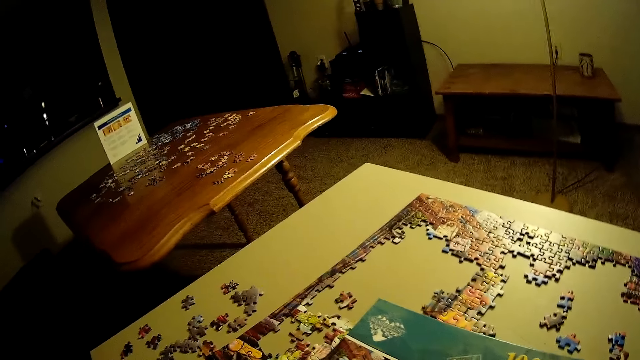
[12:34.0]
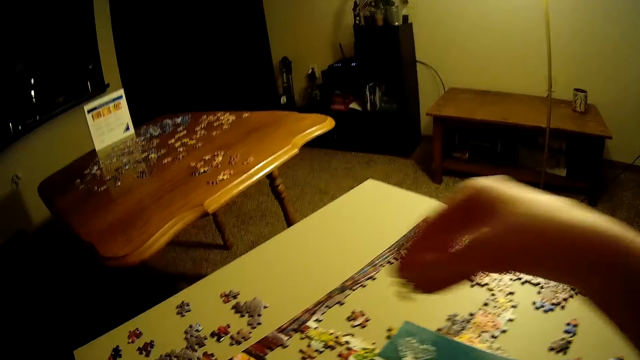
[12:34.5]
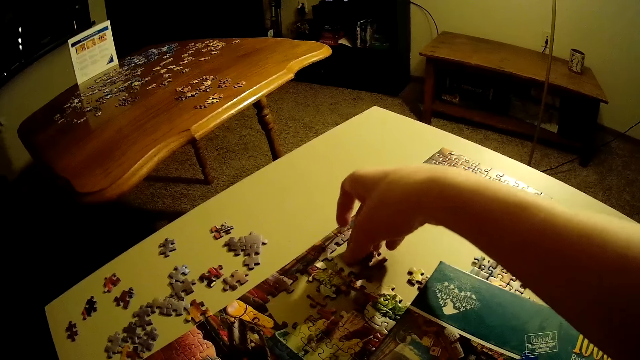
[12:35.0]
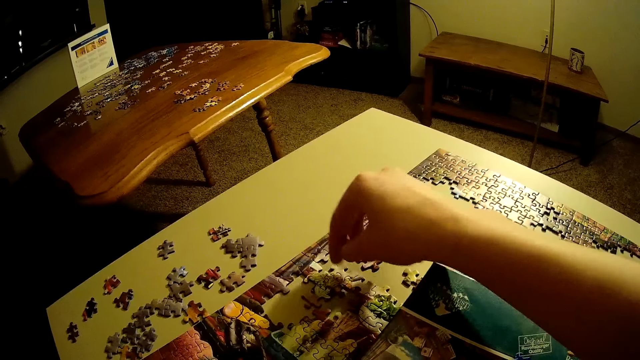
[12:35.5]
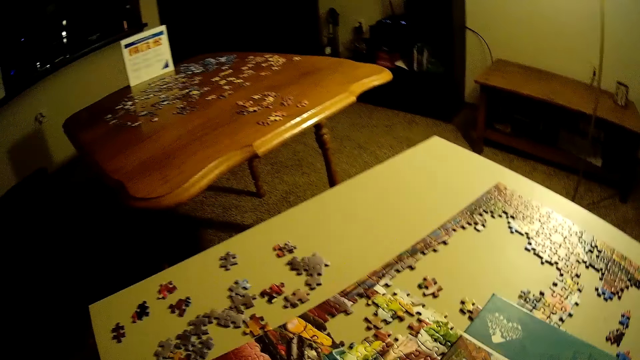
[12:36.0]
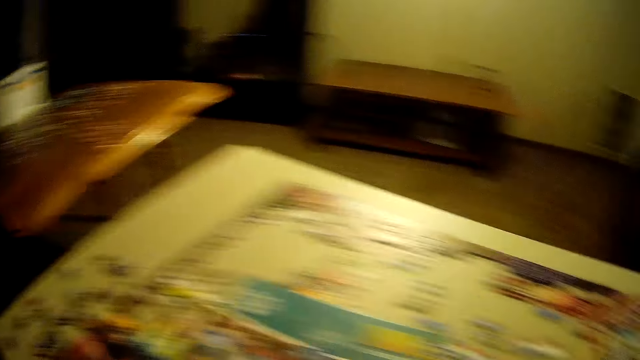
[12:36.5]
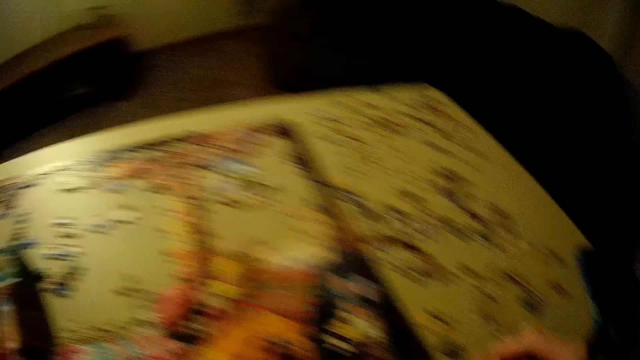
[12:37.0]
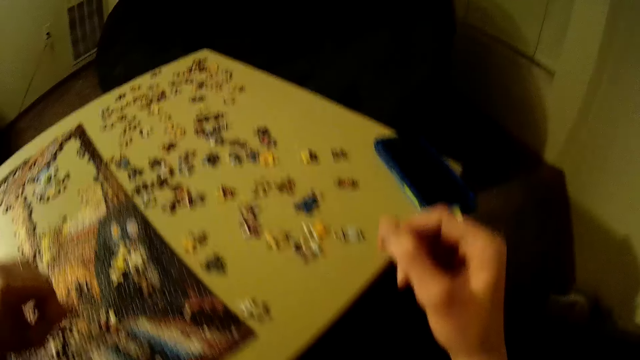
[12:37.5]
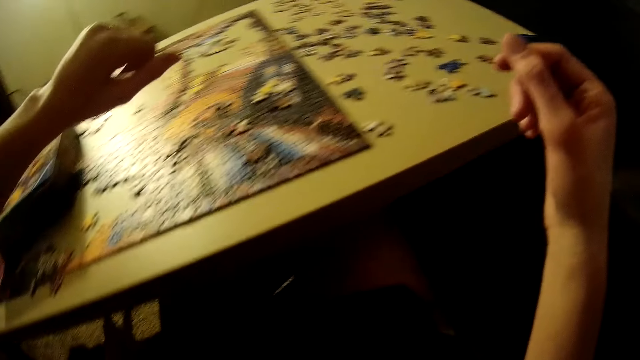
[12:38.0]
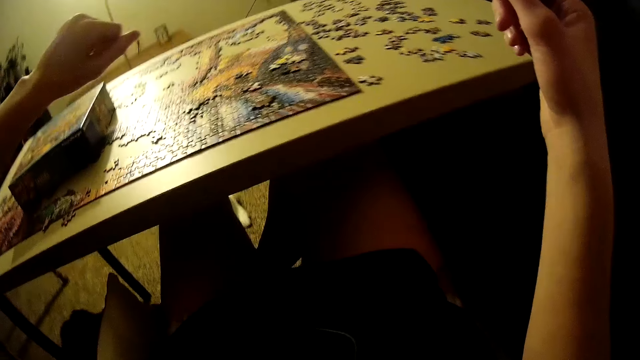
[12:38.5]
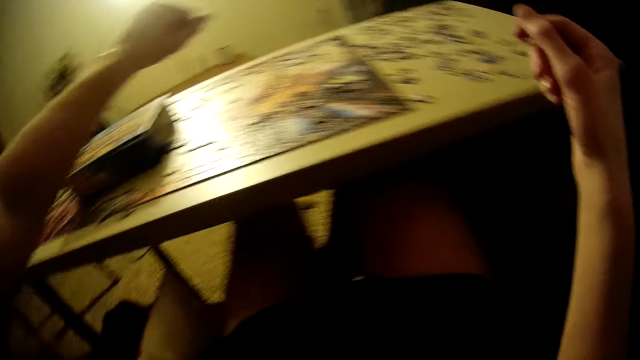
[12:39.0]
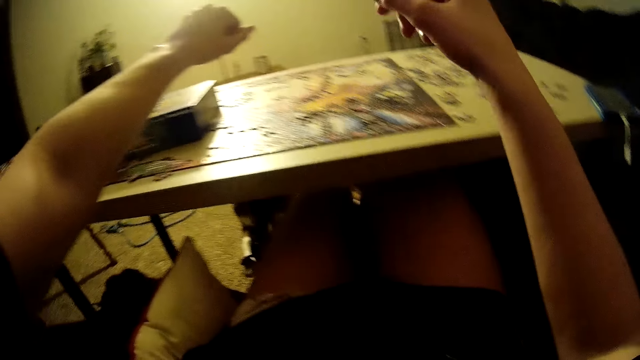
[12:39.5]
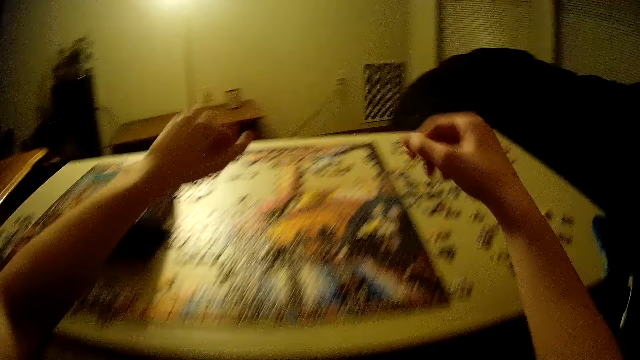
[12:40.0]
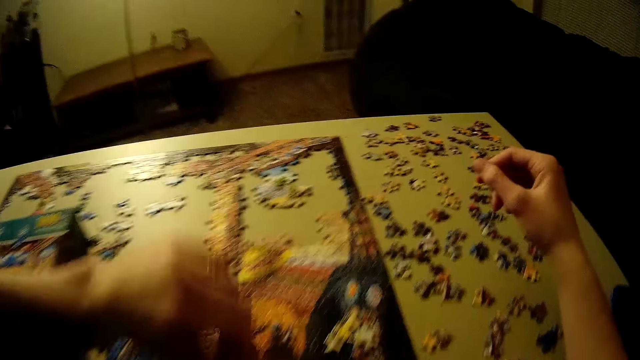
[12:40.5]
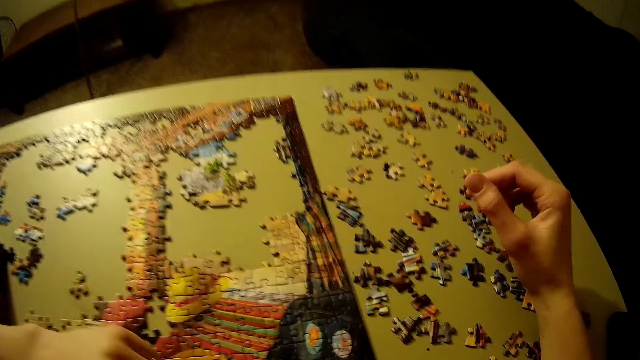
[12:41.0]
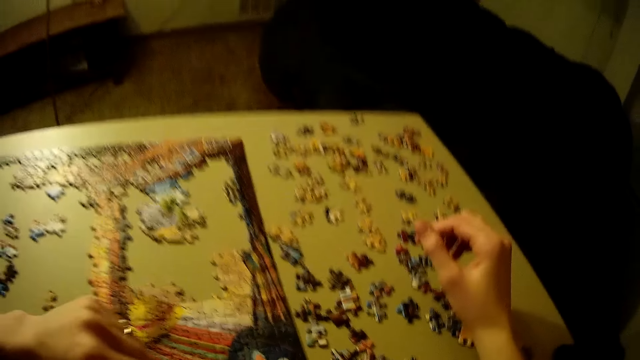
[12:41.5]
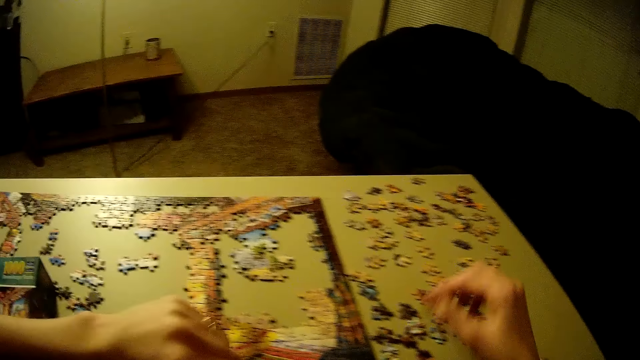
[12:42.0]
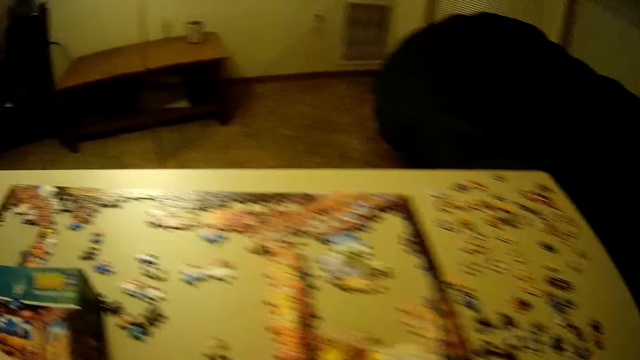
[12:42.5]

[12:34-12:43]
The camera wearer holds the puzzle piece. He fits the puzzle piece on the jigsaw puzzle. He touches the puzzle piece. He lifts his hand. He looks under the table. He puts his hands on the table.

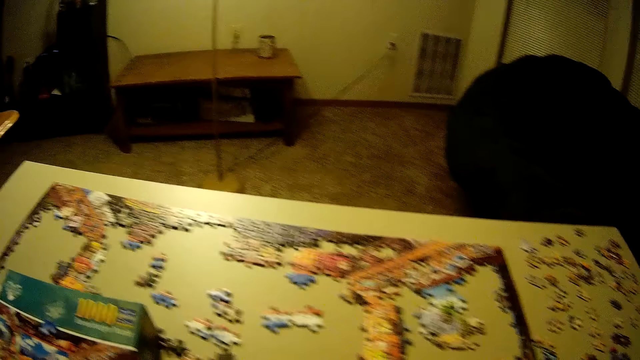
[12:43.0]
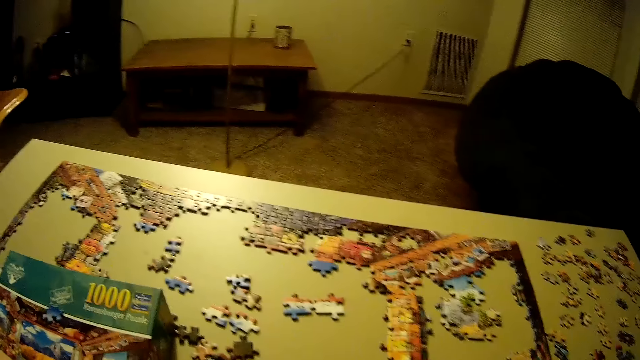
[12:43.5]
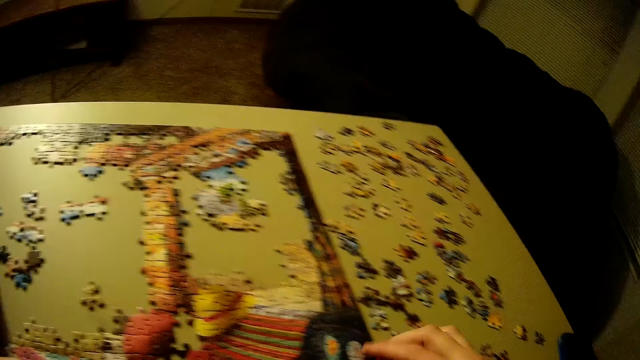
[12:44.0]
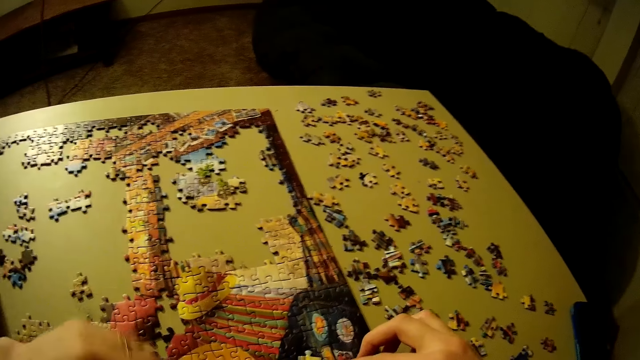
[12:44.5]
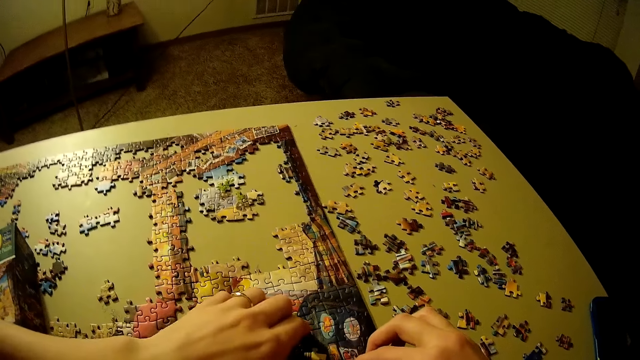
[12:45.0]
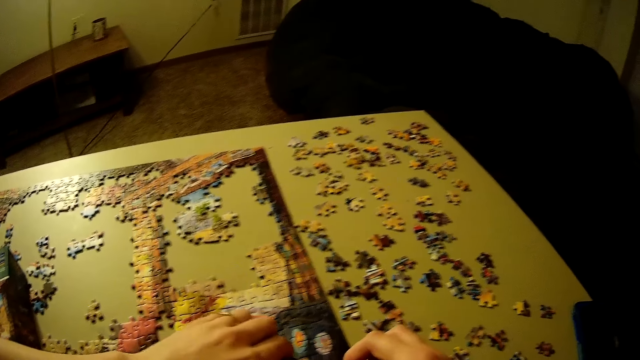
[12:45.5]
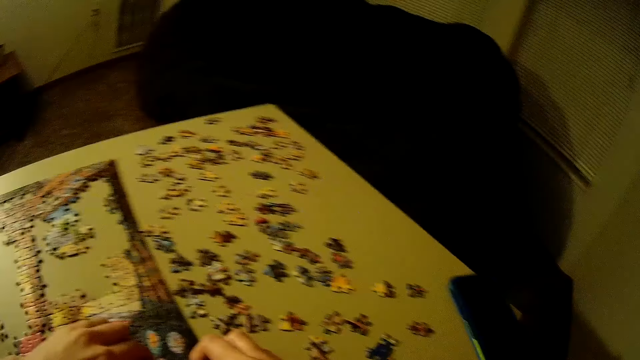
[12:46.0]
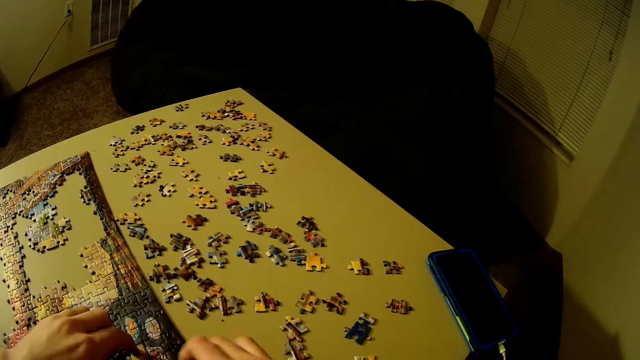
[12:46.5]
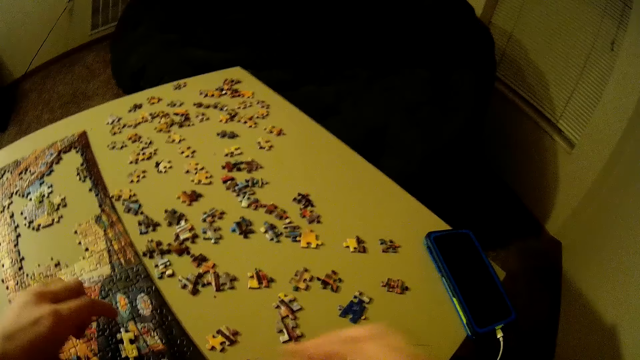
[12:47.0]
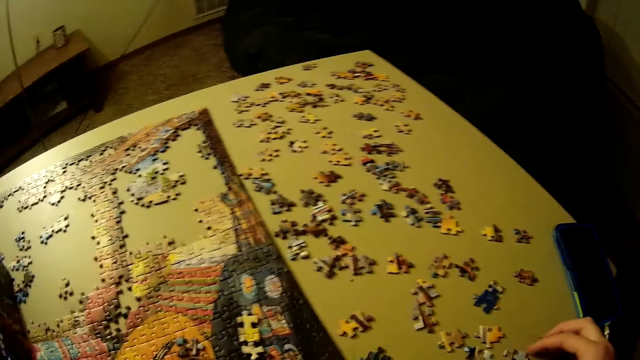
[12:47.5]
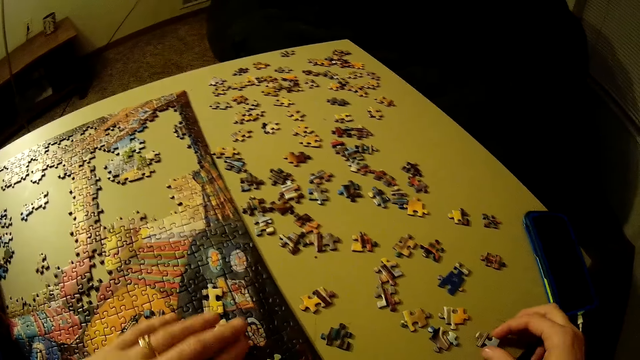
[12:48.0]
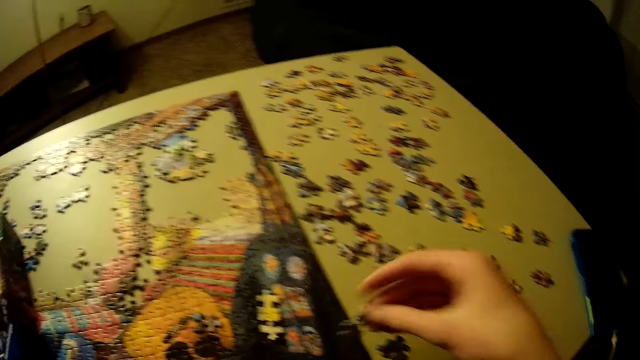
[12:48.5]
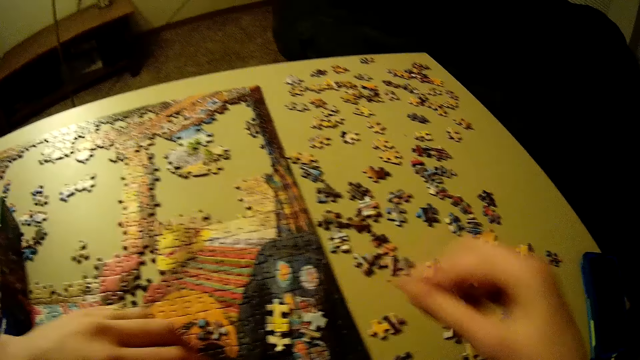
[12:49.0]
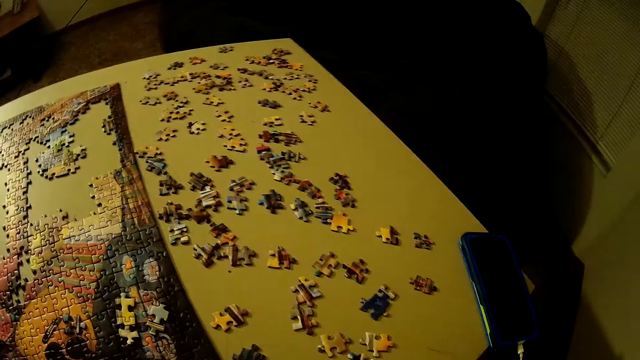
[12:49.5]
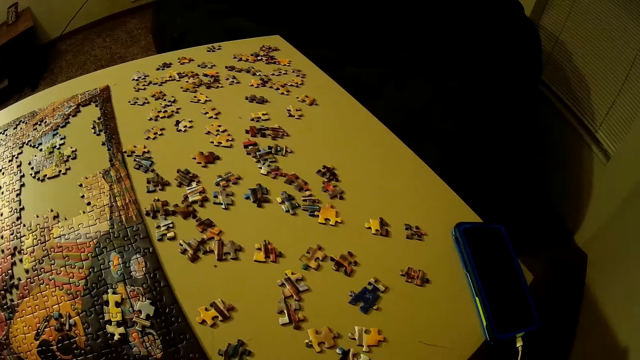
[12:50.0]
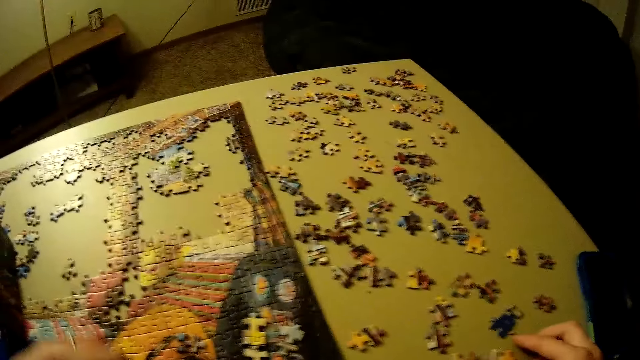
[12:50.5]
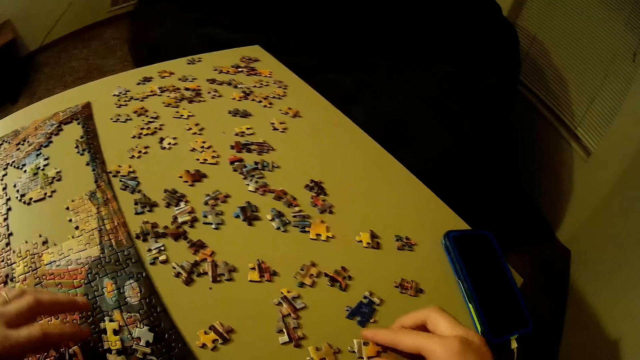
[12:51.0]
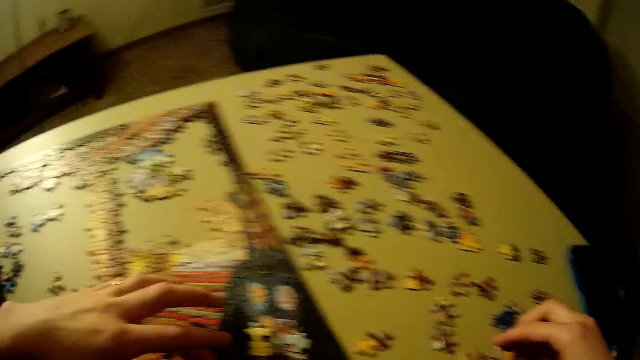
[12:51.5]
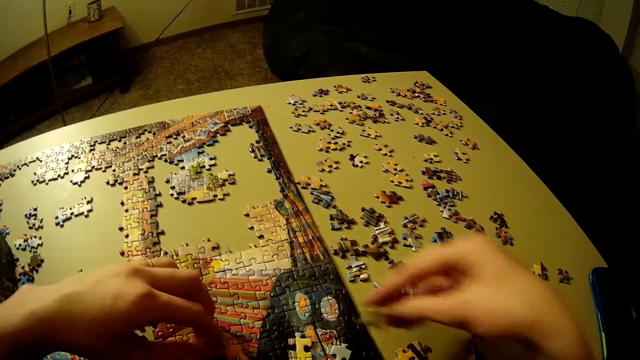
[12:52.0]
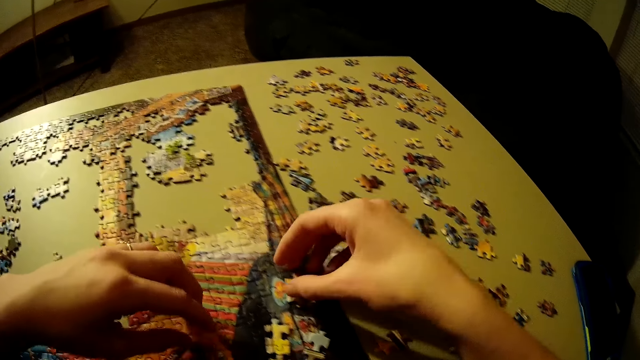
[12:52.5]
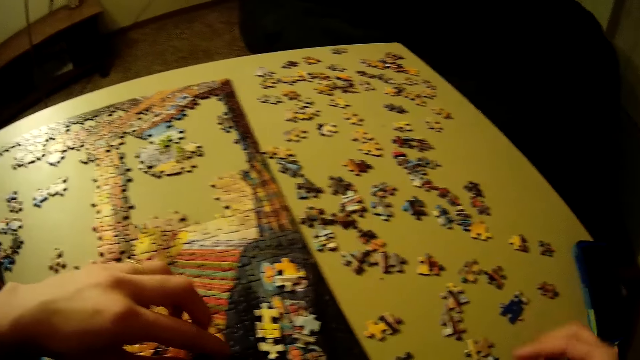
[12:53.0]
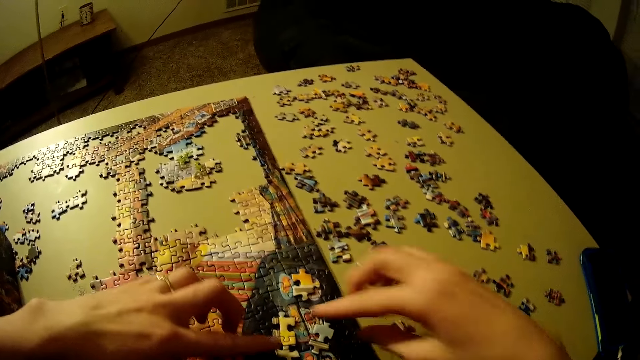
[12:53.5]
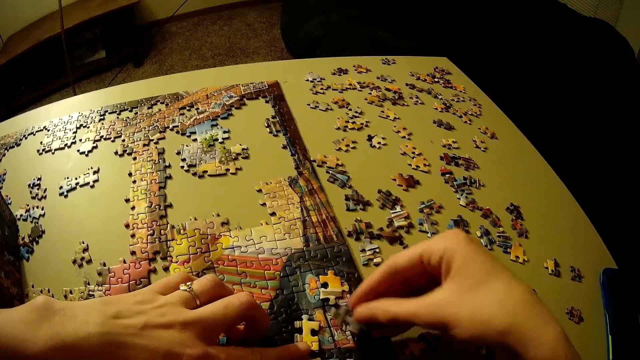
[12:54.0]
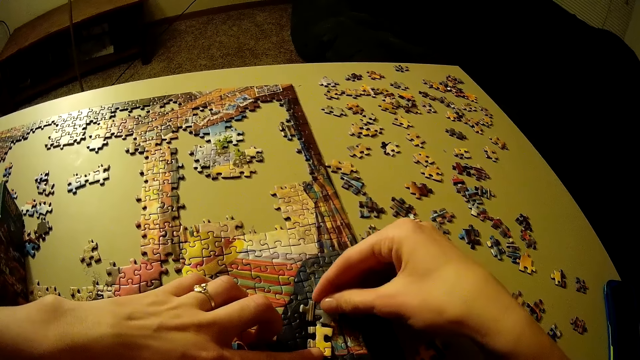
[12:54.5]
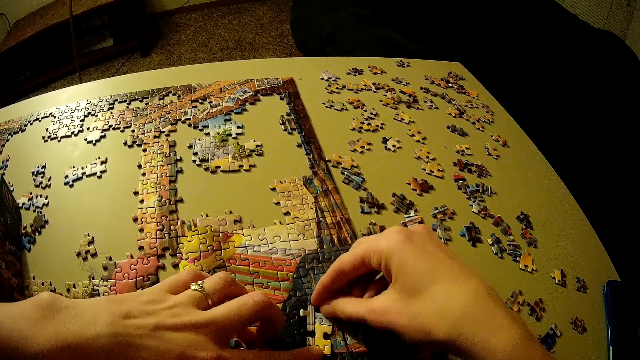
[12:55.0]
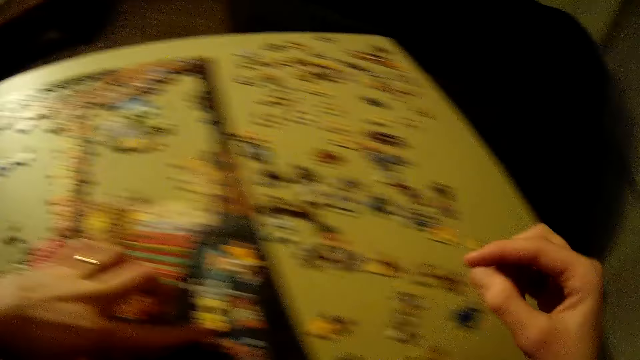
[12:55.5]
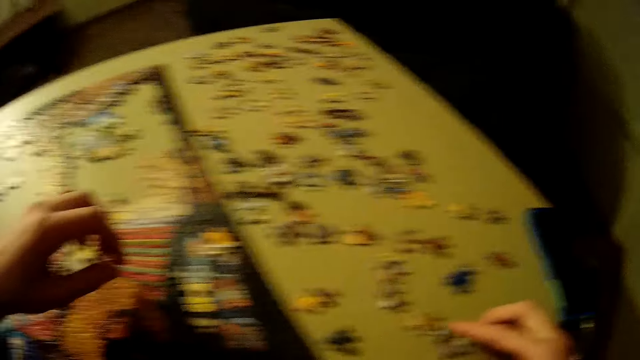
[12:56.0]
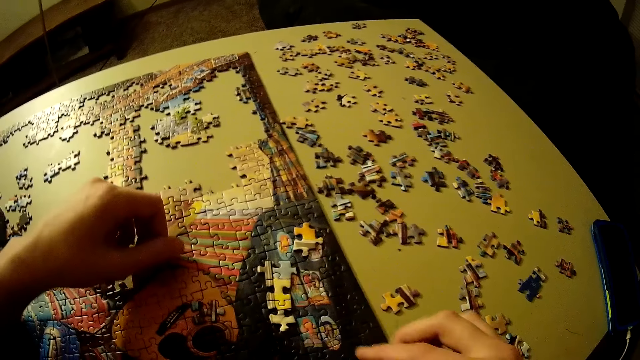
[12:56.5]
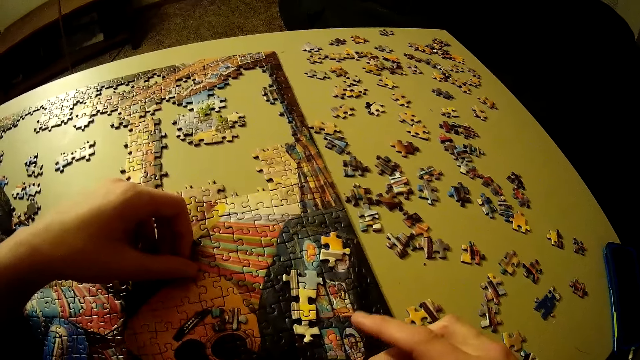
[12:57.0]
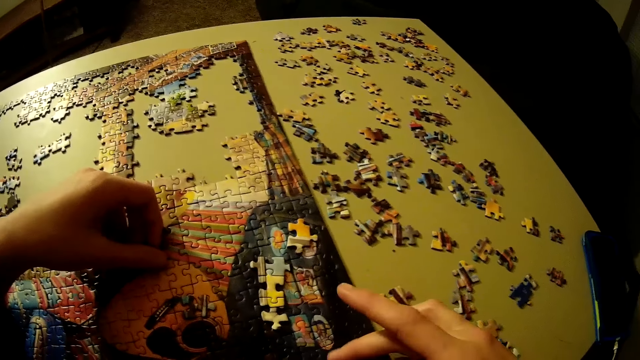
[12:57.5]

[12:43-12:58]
The camera wearer looks at the jigsaw puzzle. They touch the jigsaw puzzle. They look at the puzzle pieces. They put the puzzle piece on top of the jigsaw puzzle. They look at the puzzle pieces. They put the puzzle piece on top of the jigsaw puzzle. They touch the puzzle pieces. They fit the puzzle piece on the jigsaw puzzle.
